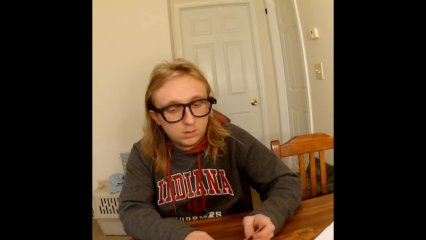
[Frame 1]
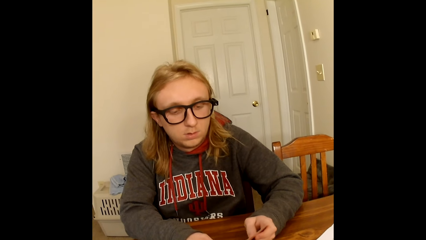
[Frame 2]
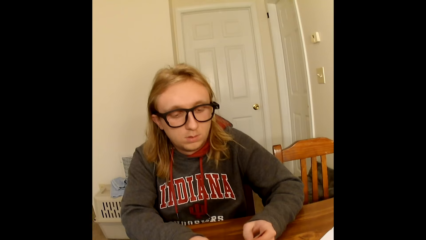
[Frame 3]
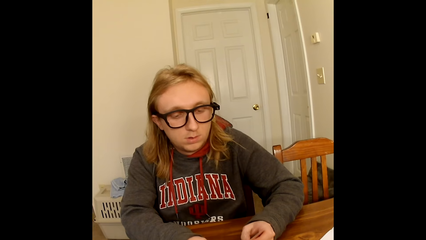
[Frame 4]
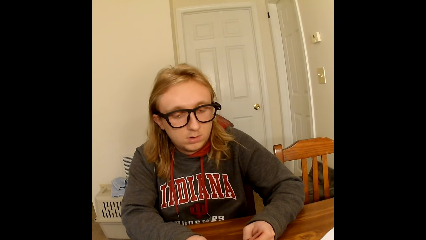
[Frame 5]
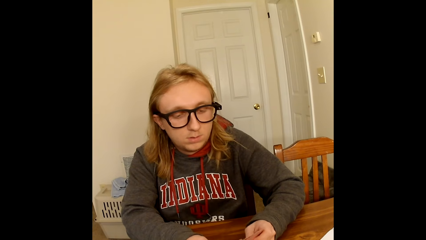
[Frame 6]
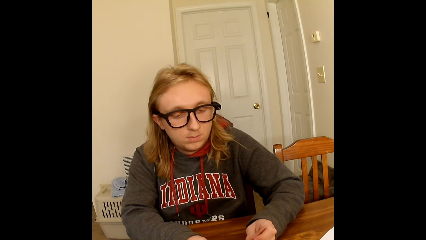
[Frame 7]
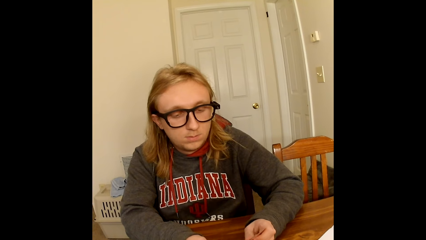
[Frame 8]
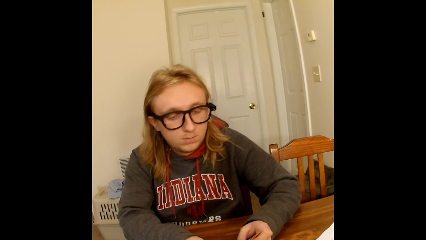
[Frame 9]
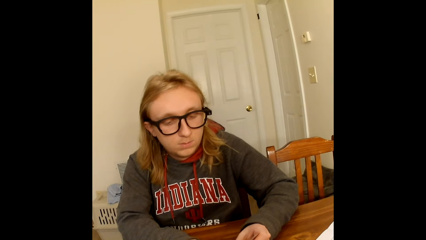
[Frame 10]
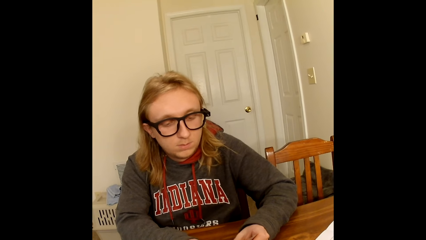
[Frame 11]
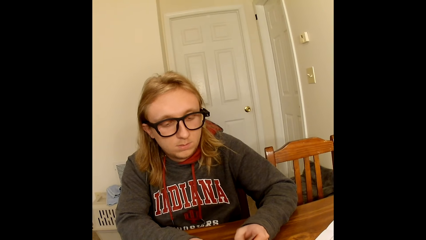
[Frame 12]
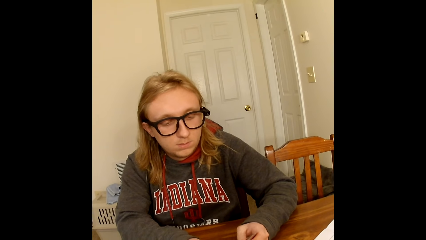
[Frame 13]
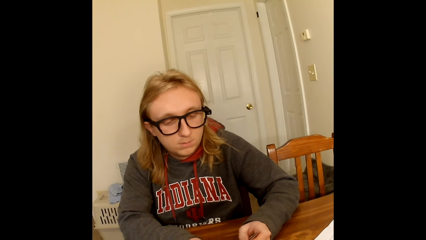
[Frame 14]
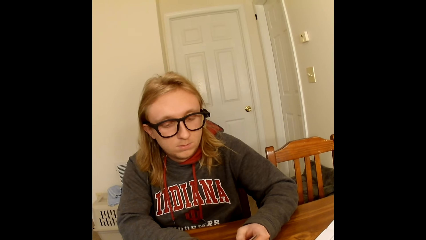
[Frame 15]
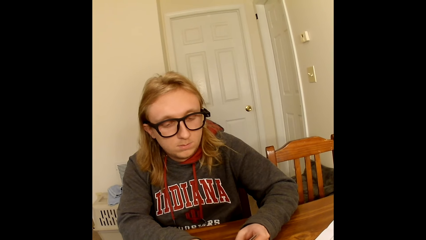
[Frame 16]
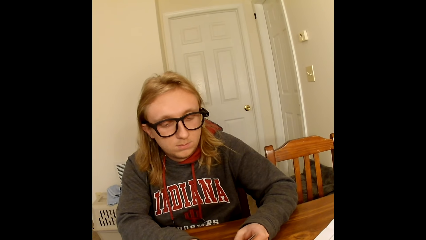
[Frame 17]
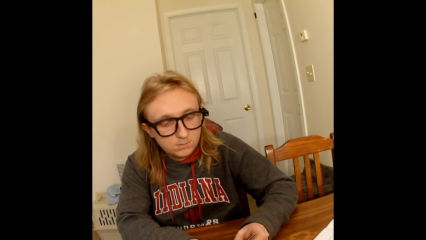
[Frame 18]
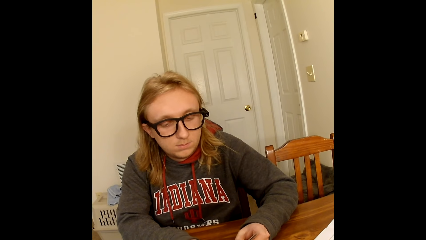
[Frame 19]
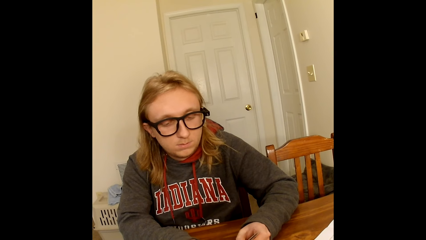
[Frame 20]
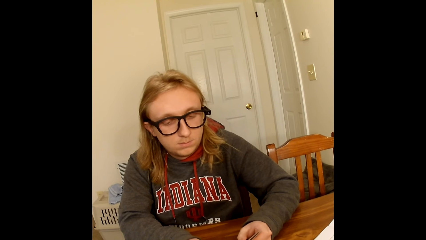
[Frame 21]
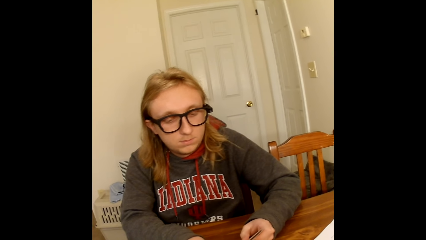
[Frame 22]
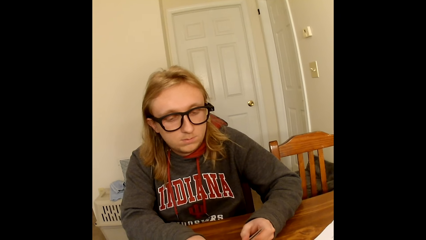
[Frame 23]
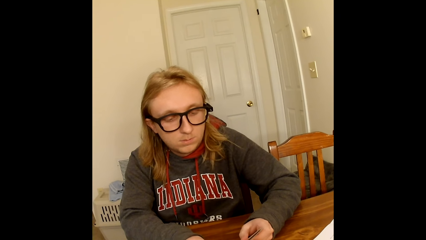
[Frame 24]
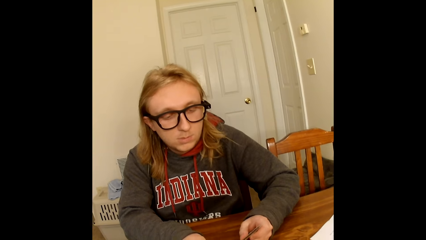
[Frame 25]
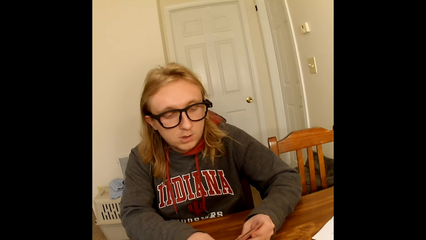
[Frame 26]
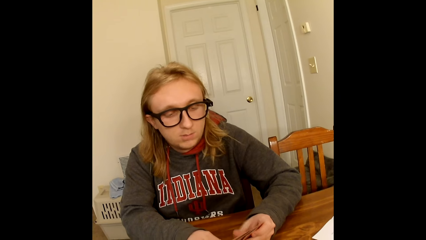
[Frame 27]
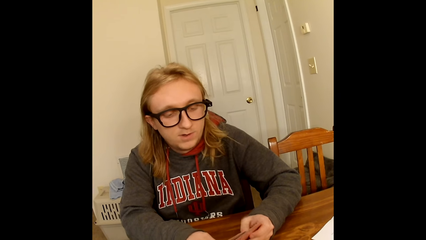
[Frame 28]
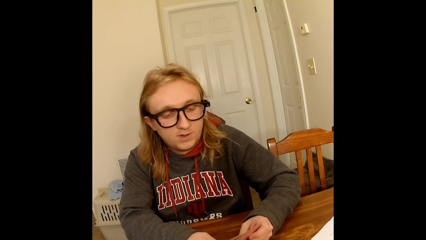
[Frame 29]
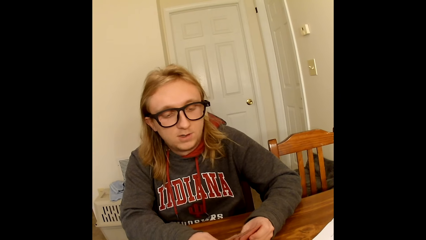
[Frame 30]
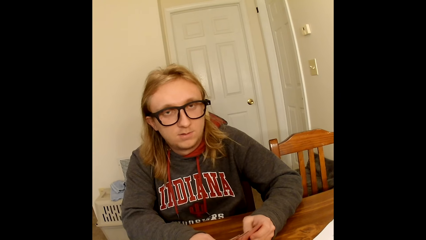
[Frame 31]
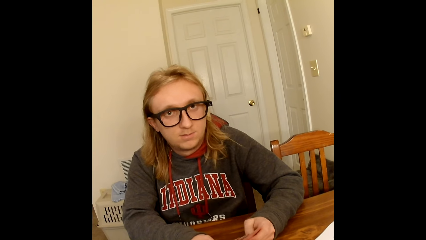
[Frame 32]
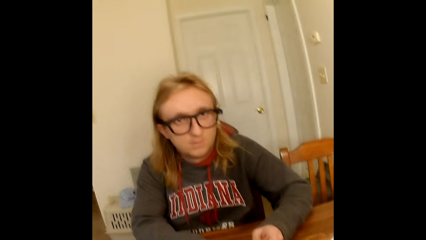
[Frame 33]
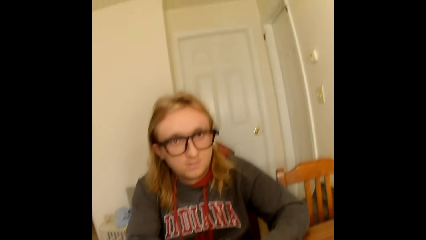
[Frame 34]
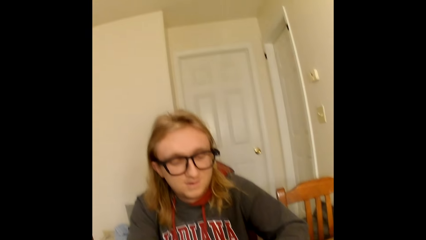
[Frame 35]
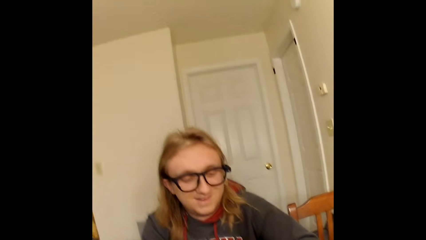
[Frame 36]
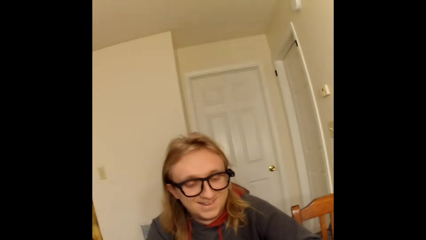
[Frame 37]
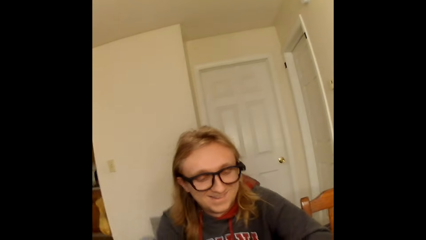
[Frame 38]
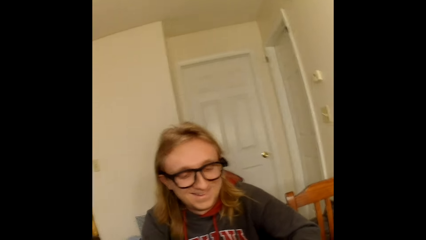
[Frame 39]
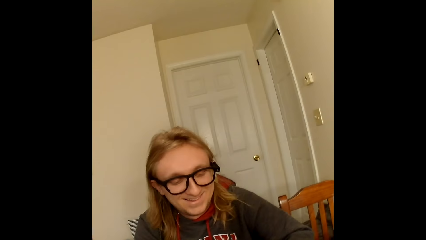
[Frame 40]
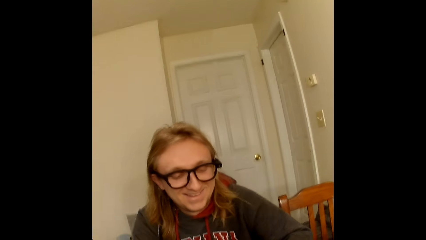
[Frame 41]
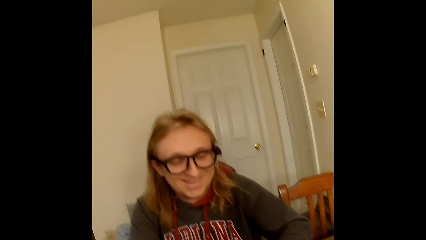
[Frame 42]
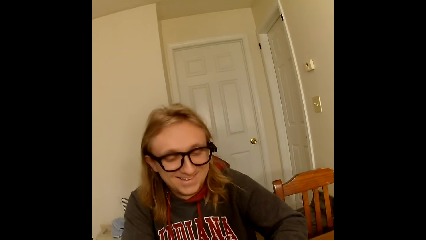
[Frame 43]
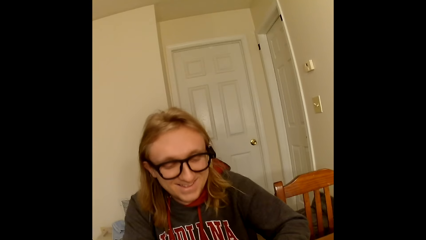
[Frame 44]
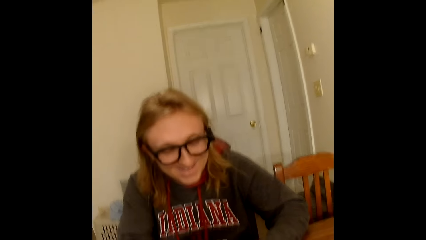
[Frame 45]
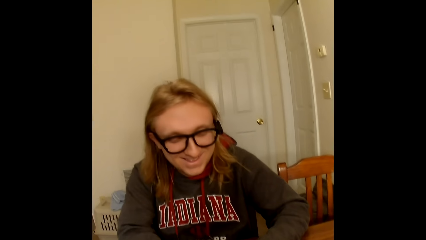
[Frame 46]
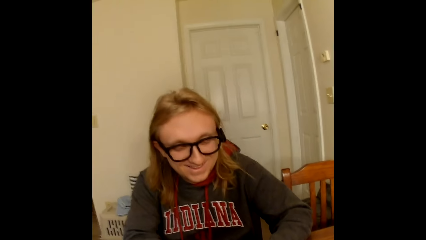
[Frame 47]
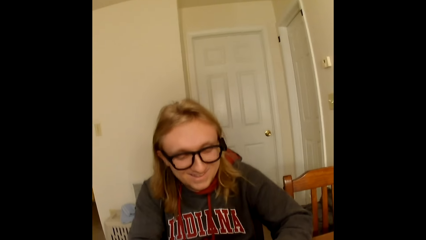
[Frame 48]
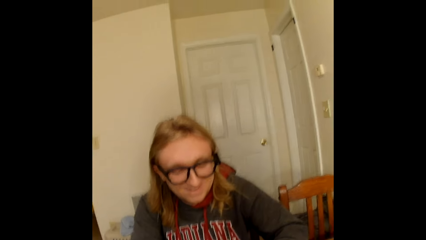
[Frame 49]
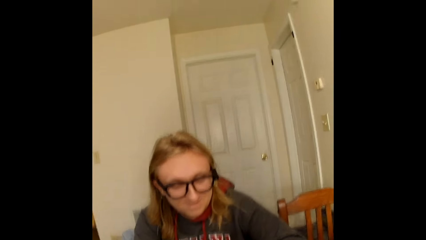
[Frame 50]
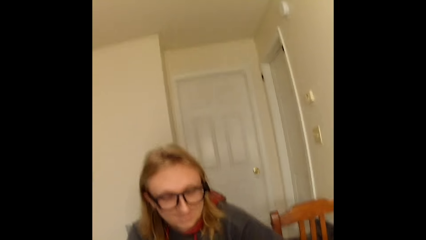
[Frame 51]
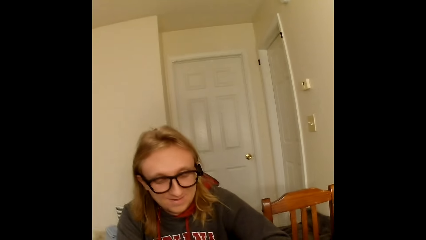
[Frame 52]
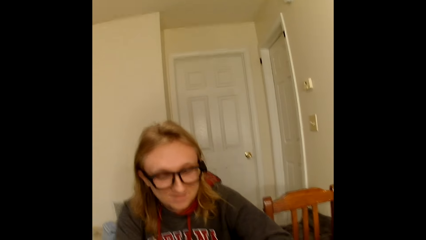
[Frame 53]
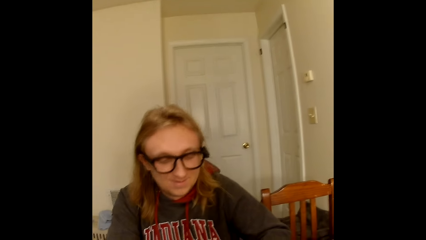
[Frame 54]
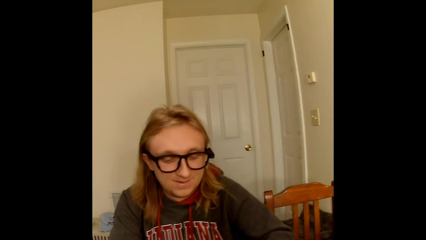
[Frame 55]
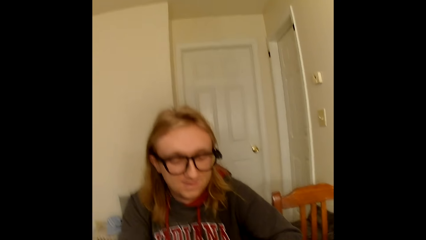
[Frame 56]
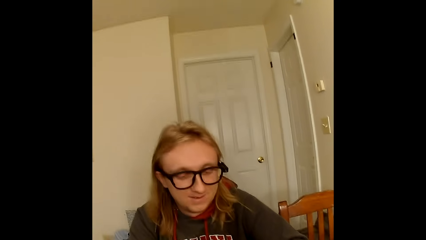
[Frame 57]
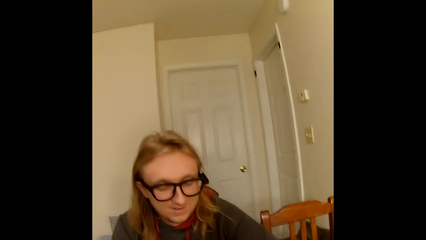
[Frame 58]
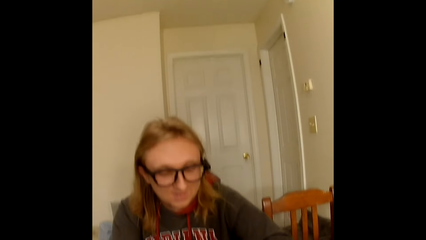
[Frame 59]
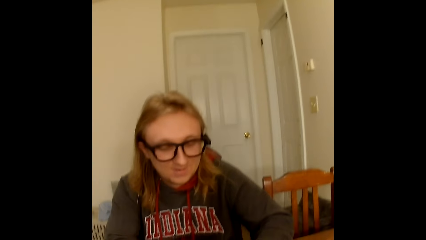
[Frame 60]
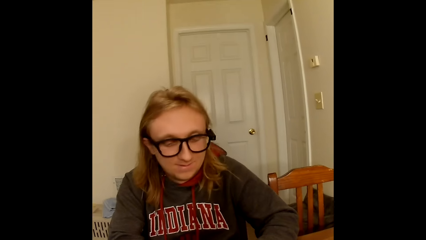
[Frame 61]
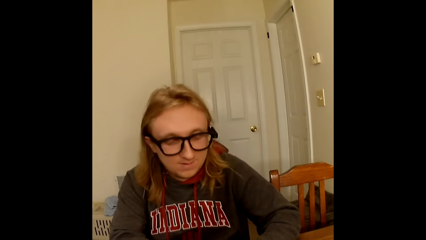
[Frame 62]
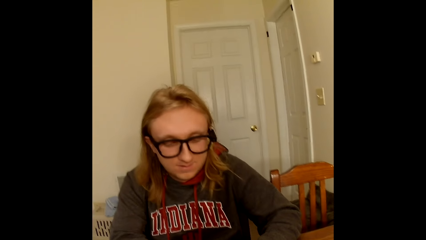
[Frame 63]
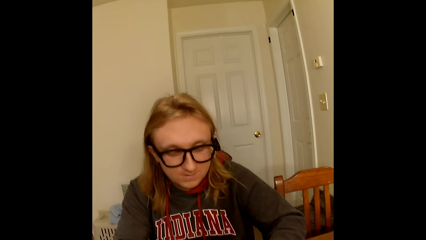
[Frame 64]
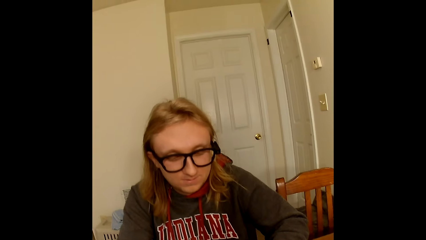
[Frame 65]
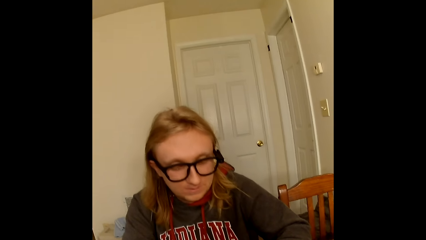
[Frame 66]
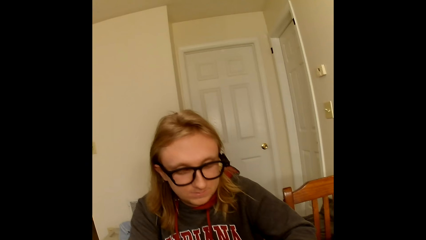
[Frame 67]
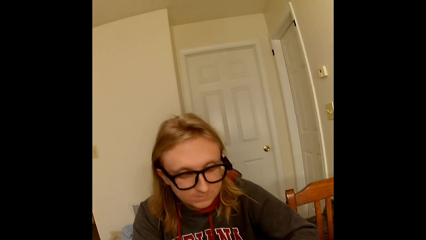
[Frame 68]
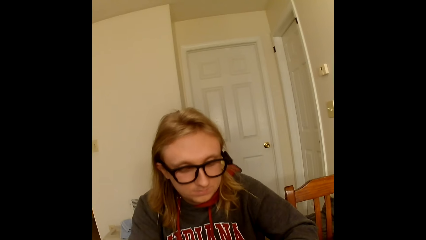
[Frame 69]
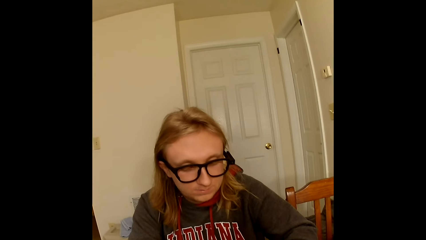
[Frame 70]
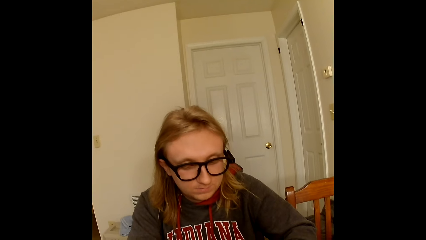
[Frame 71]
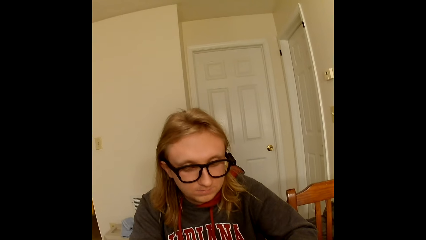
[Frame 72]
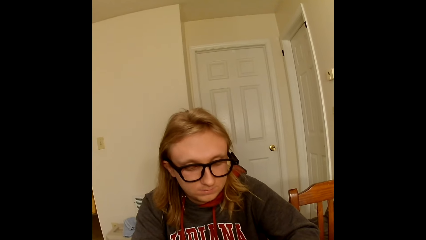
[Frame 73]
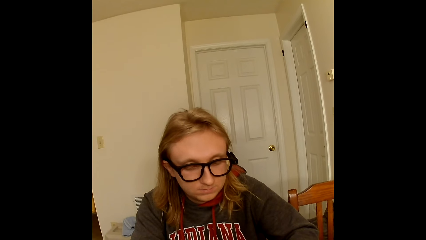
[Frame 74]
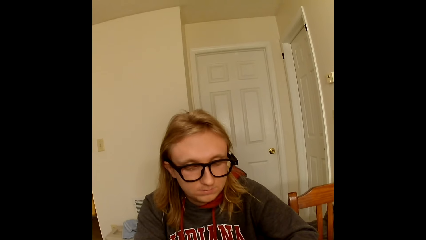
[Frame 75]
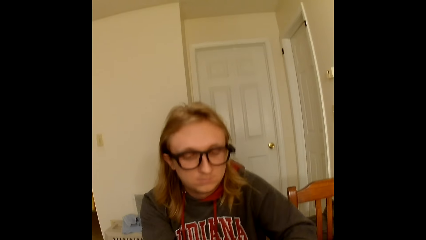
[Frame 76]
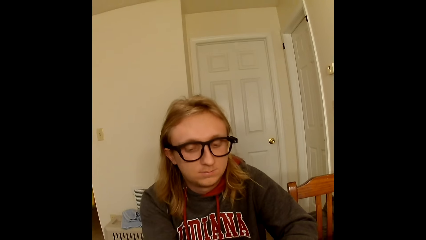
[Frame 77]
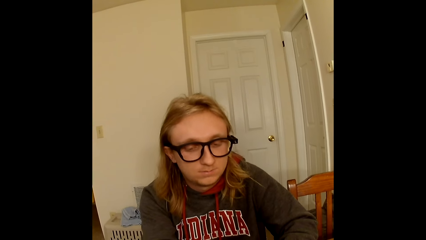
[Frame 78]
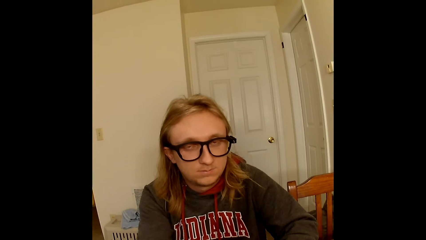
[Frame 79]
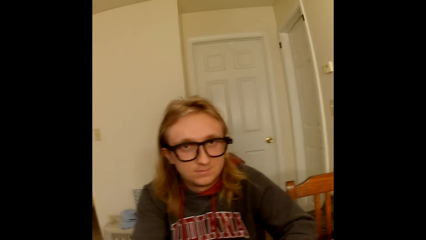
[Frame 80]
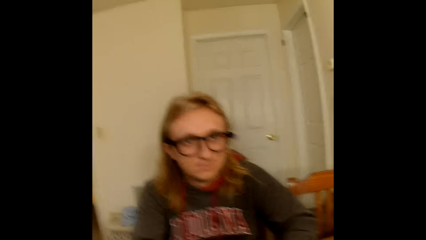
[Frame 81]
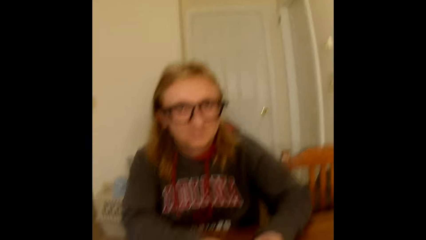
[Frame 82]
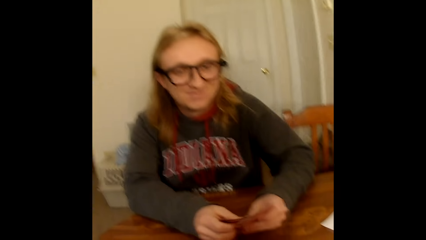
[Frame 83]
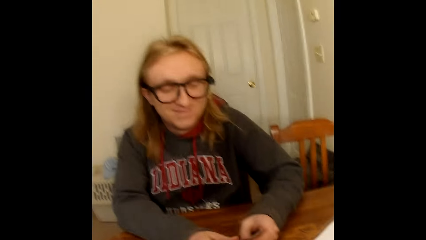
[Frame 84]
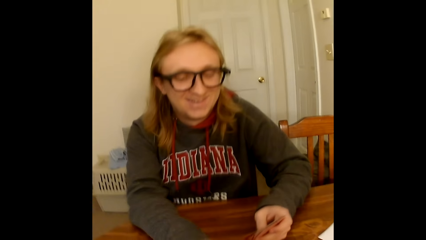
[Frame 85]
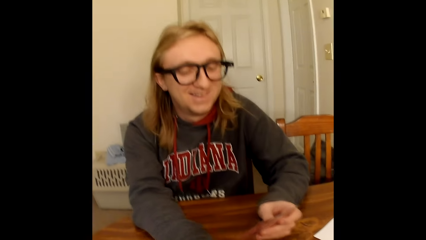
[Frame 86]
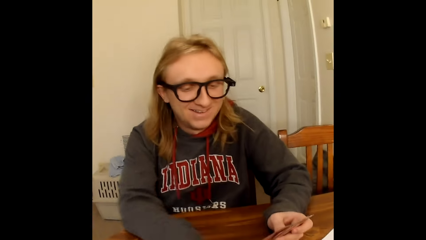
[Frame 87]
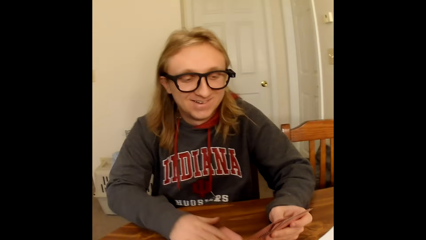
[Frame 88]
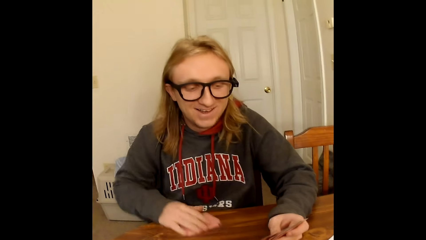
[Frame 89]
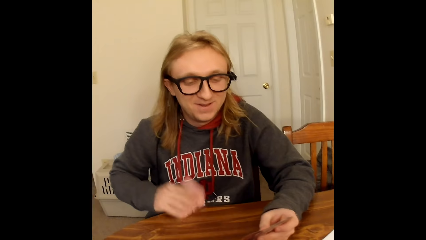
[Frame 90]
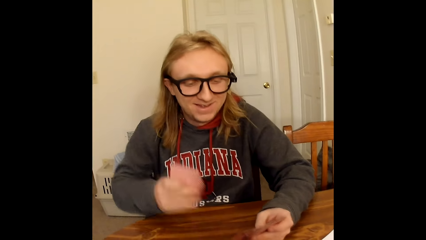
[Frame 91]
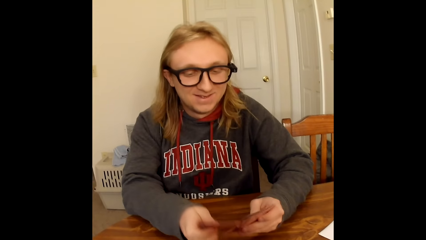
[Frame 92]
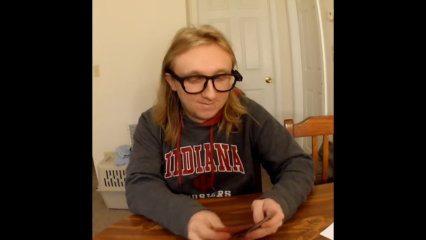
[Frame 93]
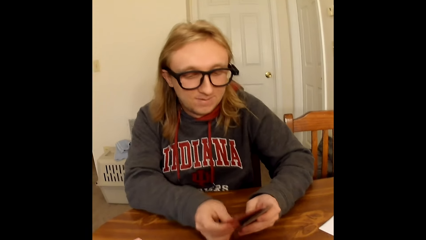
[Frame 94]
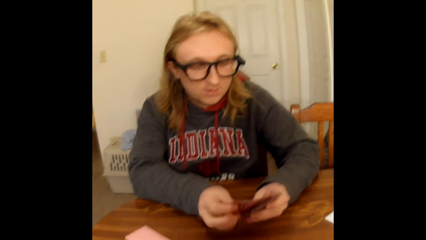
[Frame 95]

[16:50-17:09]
The camera wearer looks around. They converse. A man arranges the cards. The camera wearer converses. The man puts the cards on the table. The man collects some cards from the table with his right hand, converses, and adds the cards in his right hand to the cards in his left hand.
